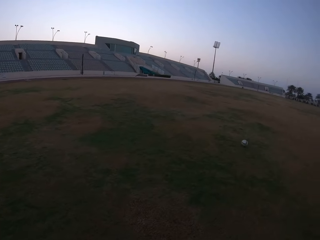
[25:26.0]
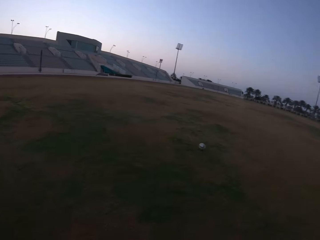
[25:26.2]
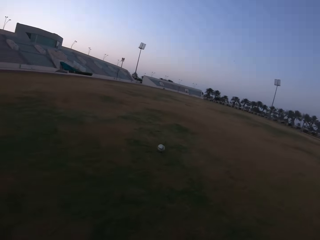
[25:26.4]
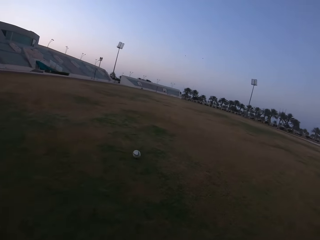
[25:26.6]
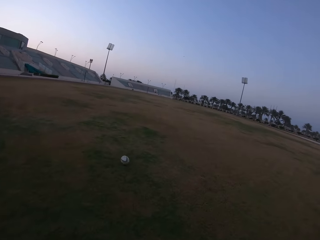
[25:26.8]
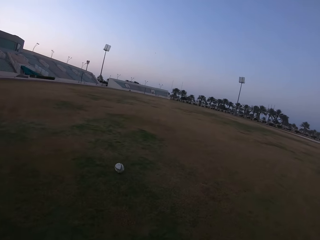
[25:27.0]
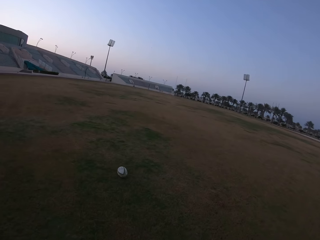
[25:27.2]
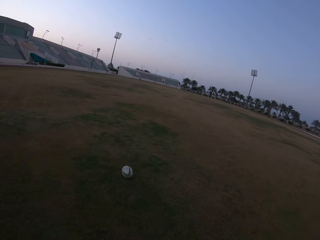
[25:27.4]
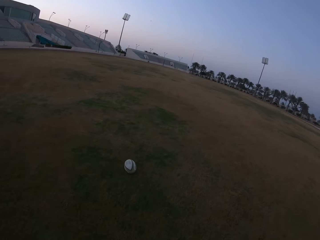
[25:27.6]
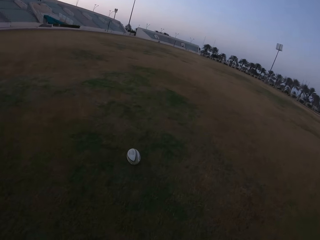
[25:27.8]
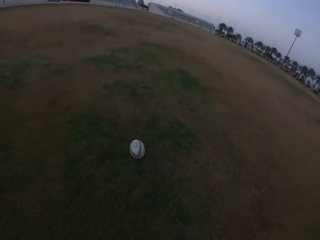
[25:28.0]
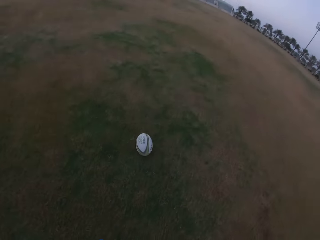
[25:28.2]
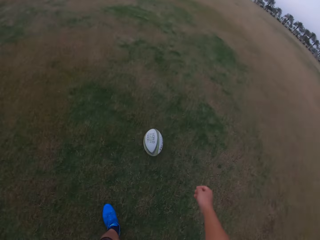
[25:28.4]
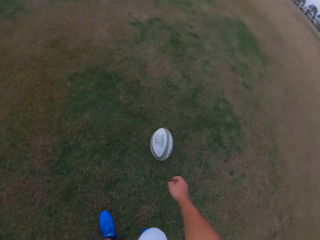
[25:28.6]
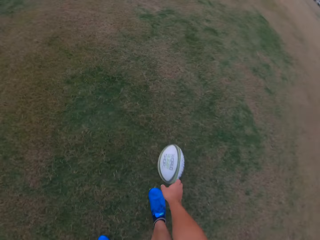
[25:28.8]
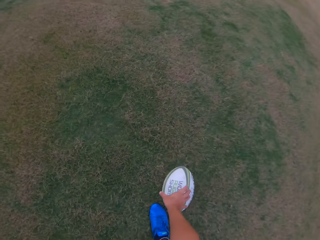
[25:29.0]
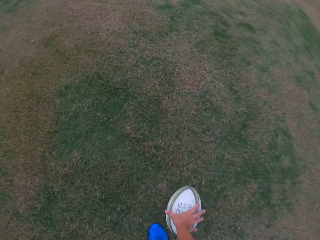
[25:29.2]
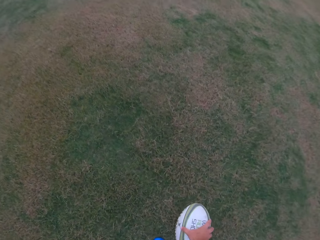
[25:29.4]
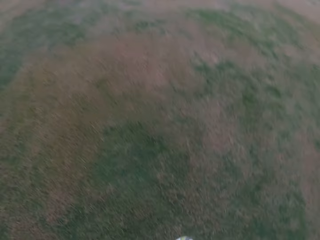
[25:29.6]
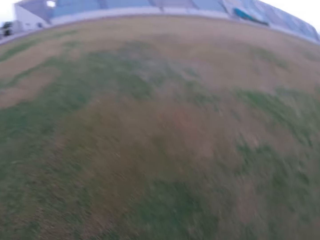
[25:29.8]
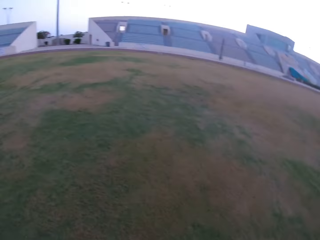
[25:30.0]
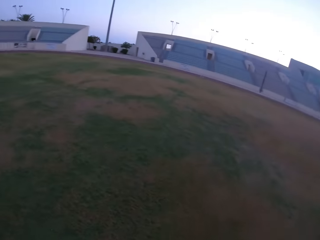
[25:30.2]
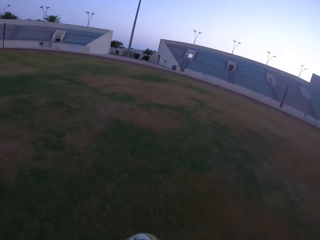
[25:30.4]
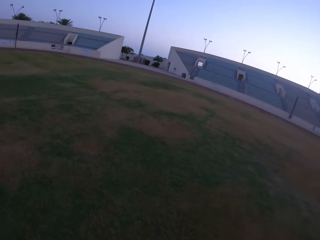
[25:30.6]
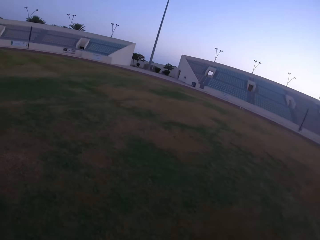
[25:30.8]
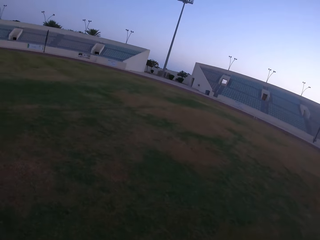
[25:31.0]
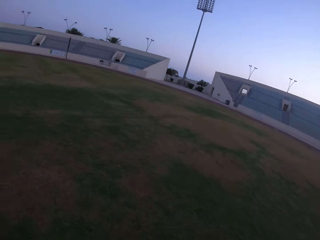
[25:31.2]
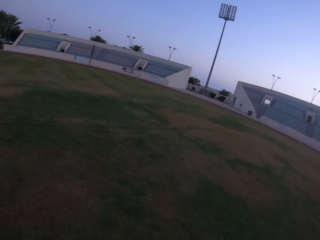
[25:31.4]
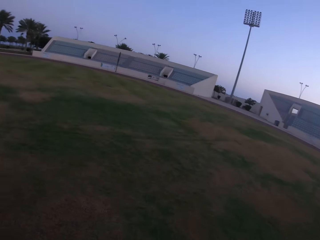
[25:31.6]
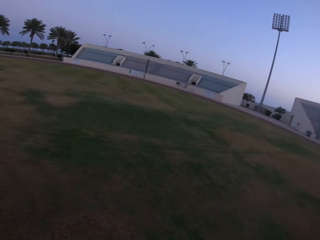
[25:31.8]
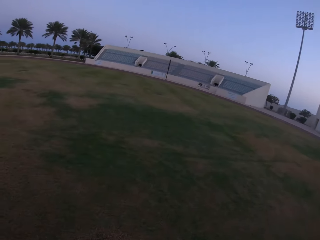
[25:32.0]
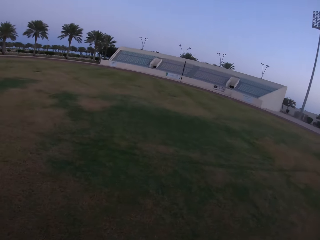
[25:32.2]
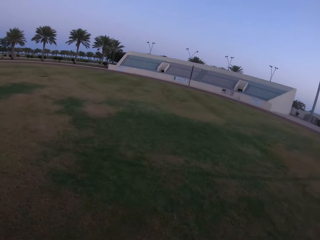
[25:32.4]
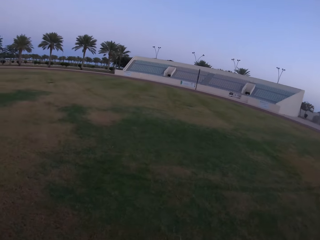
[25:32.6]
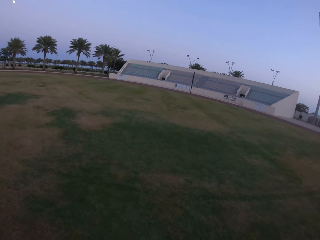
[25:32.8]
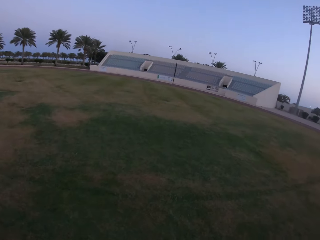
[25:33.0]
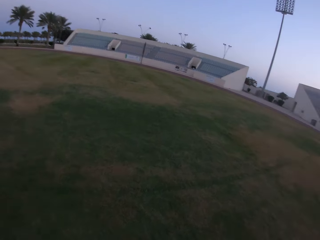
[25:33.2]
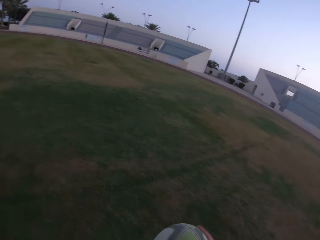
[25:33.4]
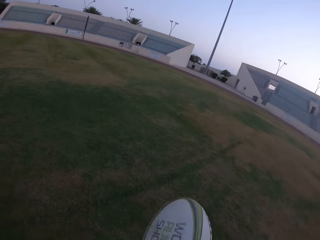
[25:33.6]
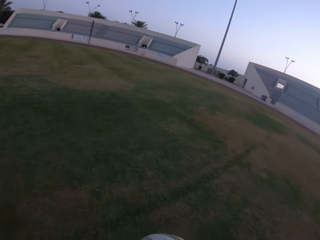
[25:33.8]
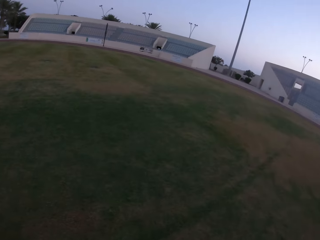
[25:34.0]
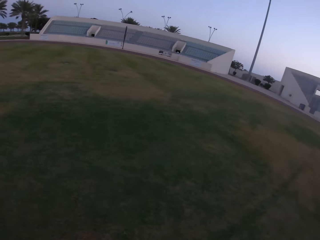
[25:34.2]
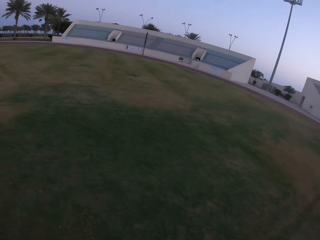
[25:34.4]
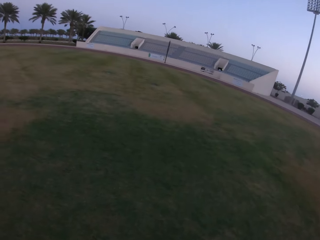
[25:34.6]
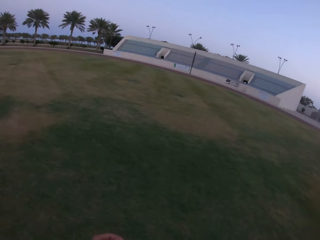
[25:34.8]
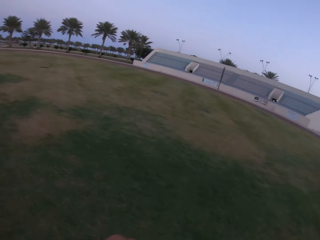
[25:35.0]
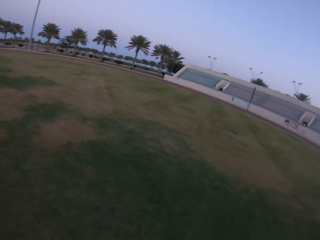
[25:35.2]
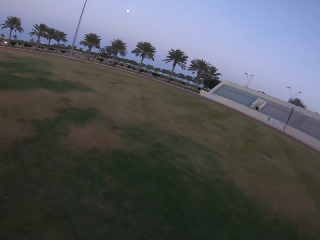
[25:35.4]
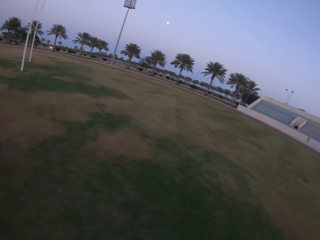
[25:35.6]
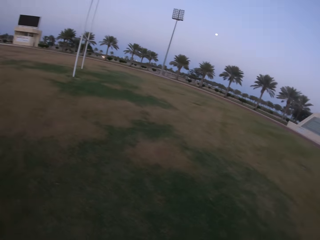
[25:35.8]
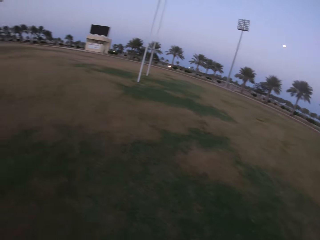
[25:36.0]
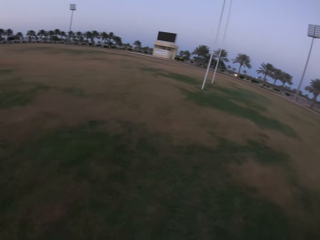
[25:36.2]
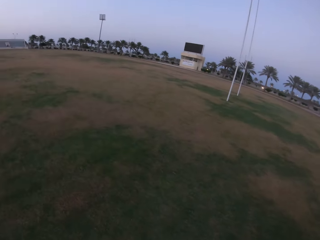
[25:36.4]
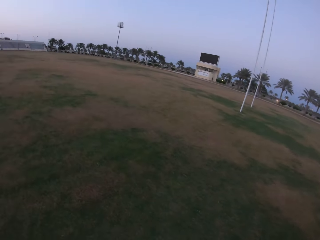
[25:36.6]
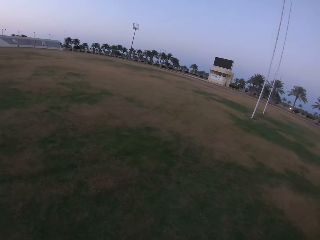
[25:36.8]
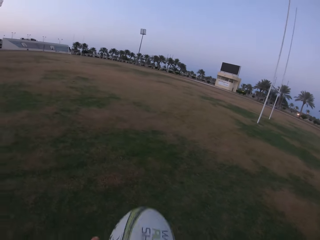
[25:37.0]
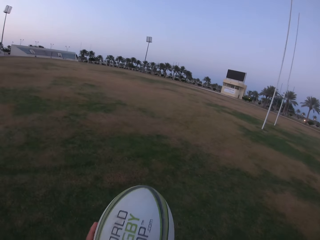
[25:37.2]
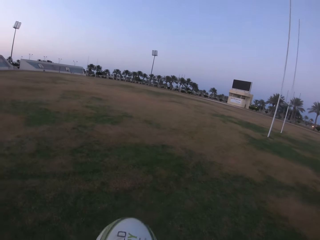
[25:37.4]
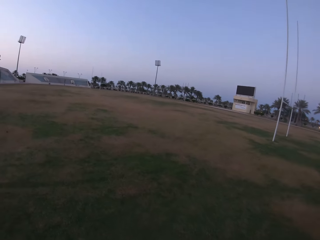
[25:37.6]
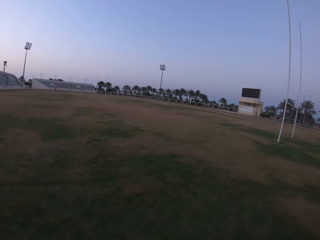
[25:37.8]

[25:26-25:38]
The camera wearer picks up the ball from the ground. He holds the ball with his hands. He looks around the field. He walks on the playground.

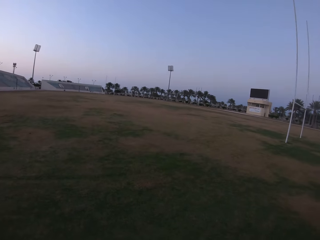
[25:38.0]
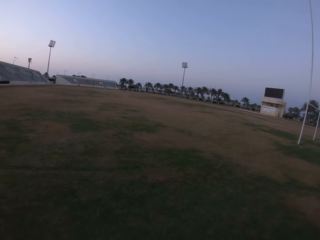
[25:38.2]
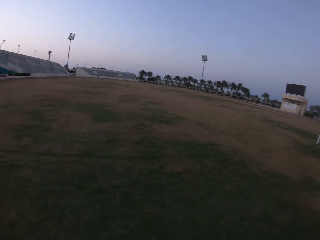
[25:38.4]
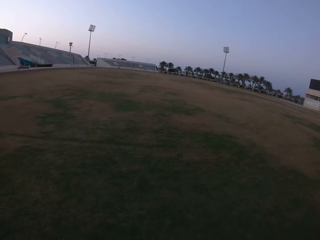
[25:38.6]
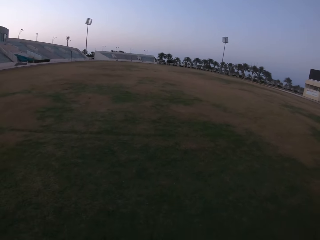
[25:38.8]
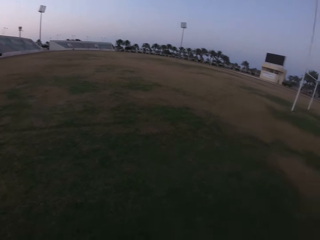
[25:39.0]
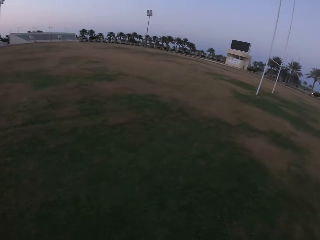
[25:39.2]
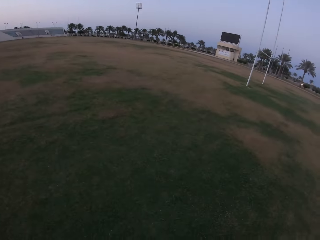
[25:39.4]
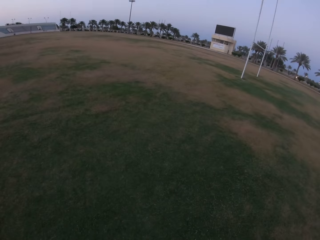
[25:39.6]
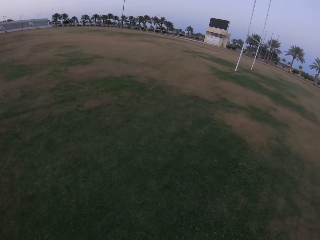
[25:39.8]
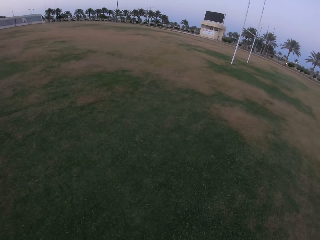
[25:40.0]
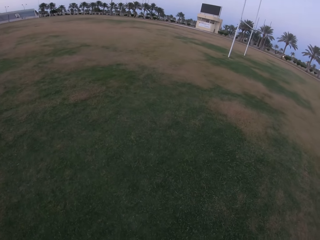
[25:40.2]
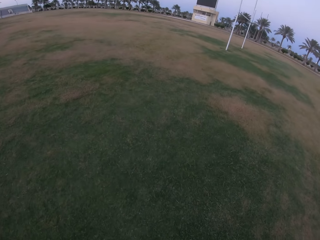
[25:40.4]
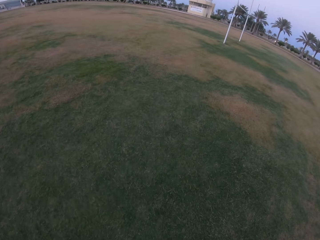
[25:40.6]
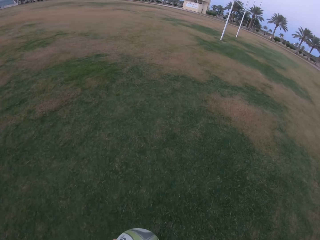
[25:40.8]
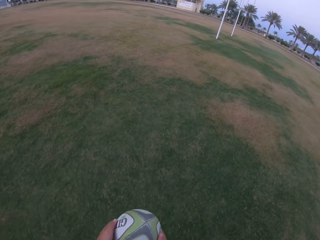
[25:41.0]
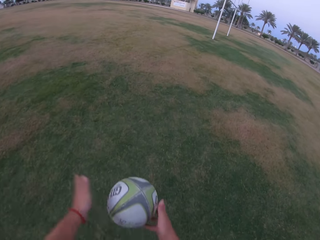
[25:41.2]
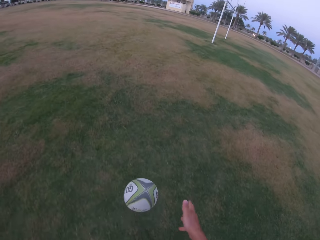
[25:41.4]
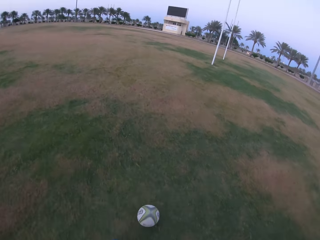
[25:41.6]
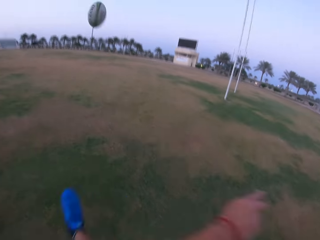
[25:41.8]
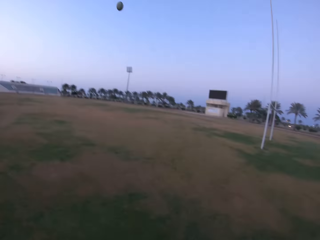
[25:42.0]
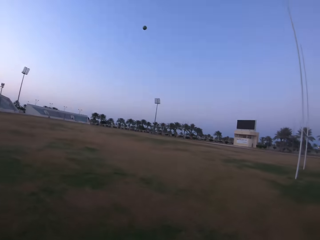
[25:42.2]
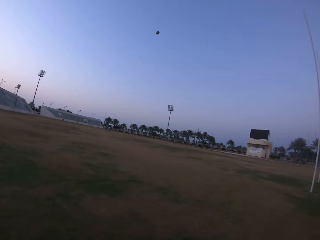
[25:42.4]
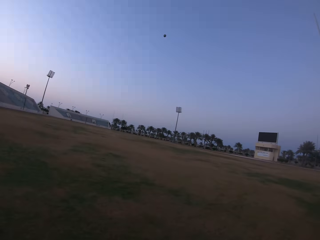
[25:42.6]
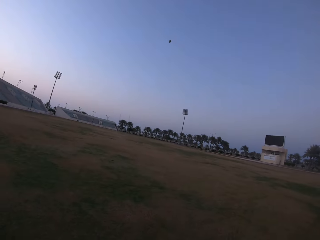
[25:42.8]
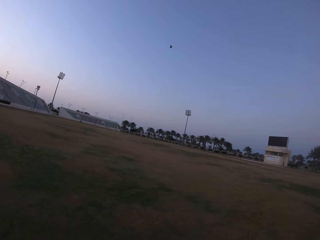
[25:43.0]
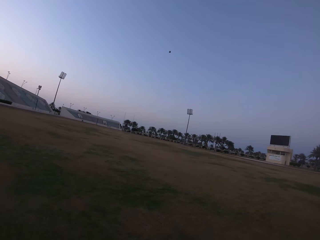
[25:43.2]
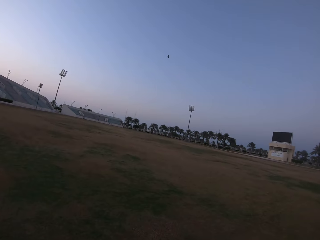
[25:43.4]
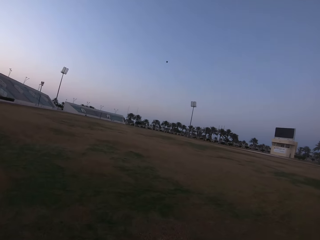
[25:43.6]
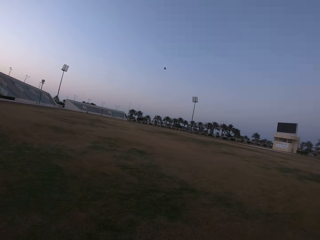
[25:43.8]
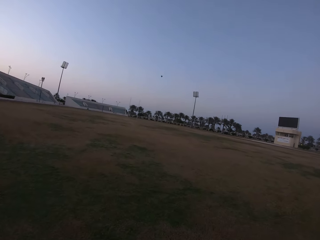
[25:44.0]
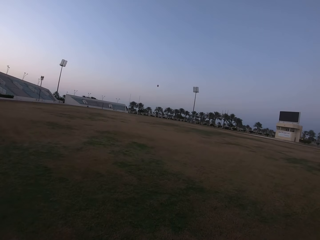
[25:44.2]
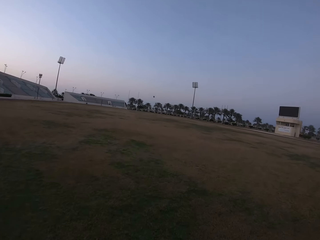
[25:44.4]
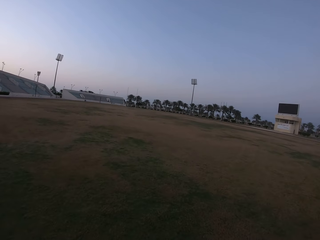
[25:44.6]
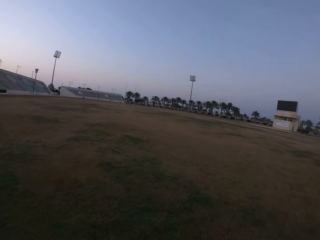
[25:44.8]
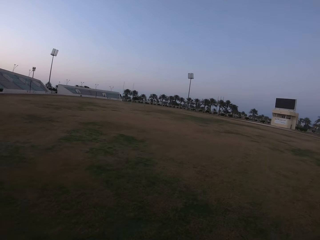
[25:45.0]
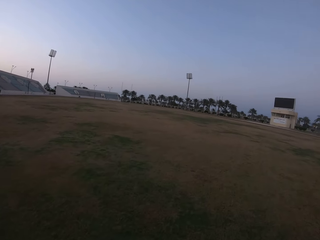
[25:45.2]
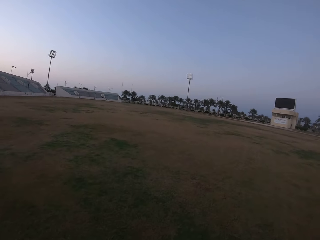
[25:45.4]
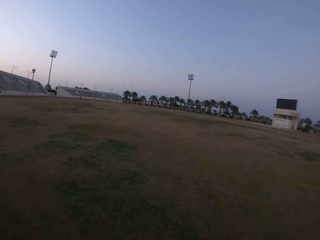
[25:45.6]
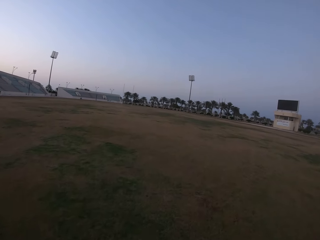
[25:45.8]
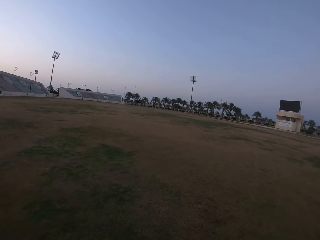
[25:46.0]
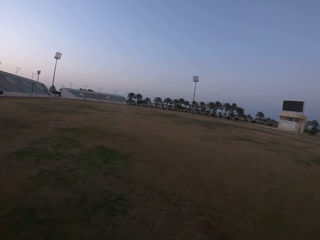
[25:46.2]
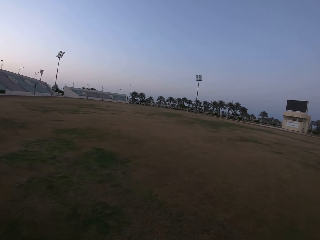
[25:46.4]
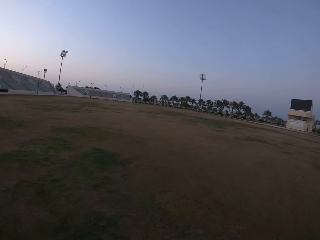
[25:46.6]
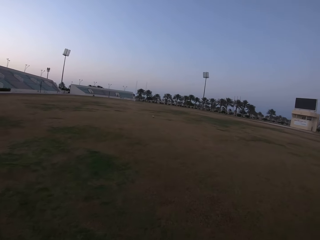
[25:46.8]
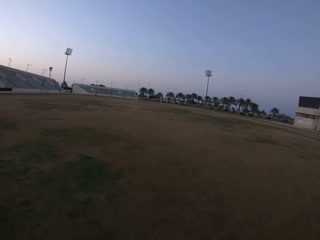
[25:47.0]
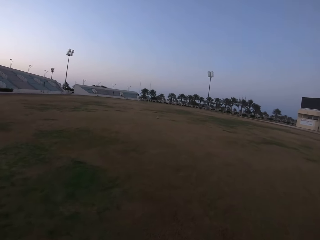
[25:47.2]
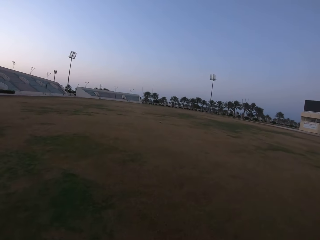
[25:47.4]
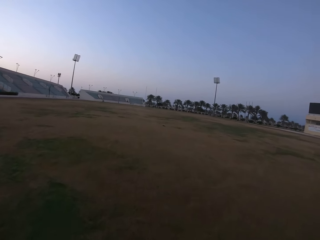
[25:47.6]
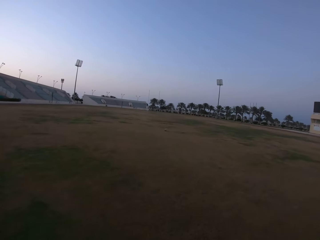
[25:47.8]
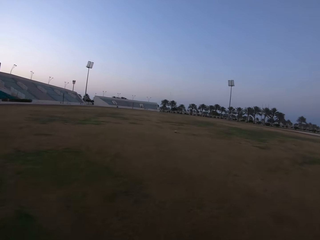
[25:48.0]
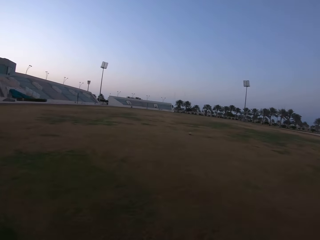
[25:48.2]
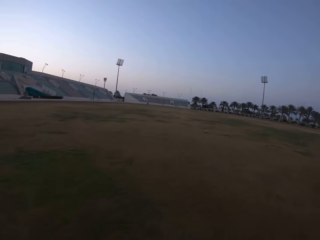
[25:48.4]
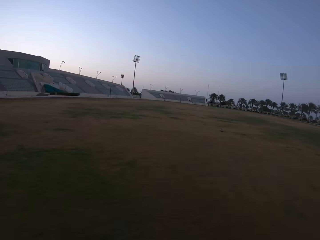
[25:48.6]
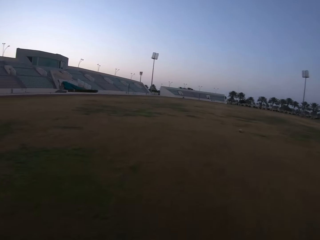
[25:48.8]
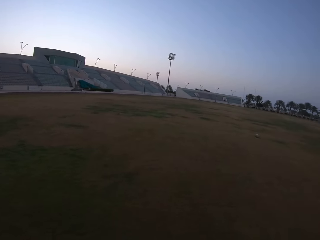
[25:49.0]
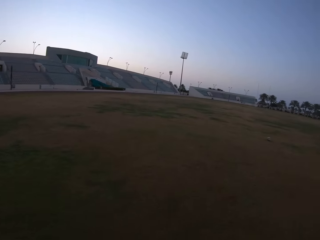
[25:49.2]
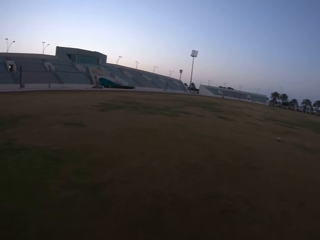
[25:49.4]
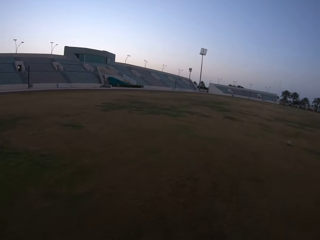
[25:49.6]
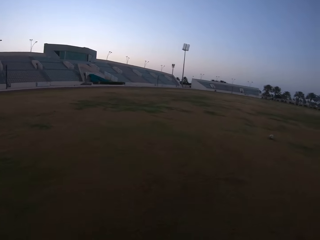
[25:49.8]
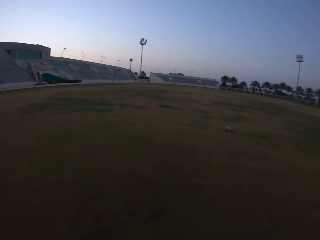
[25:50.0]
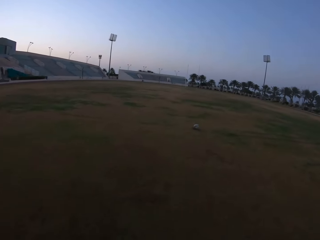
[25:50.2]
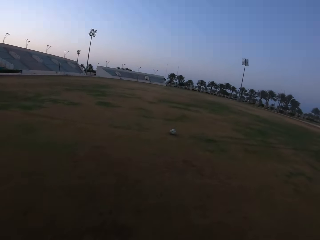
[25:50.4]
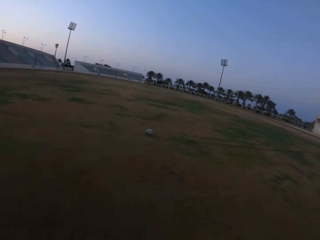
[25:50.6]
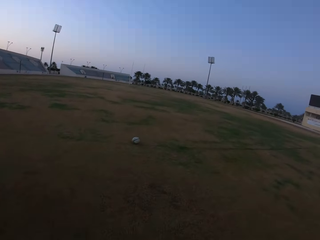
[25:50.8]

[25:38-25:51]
The camera wearer kicks the ball in the field. They walk towards the ball. They run in the field.
